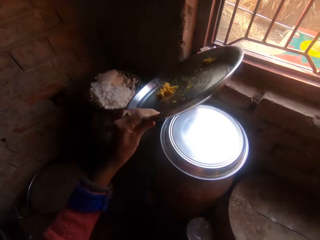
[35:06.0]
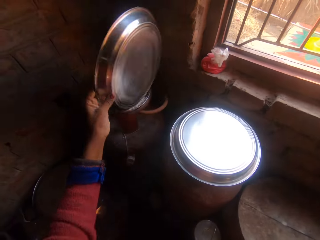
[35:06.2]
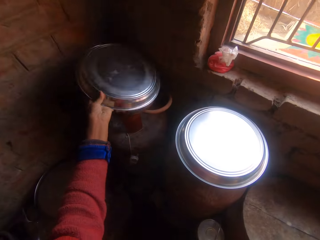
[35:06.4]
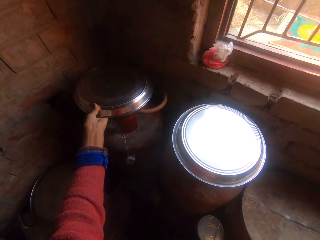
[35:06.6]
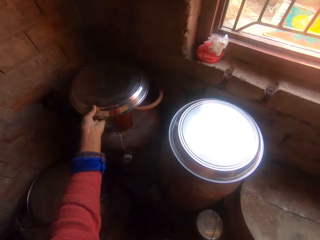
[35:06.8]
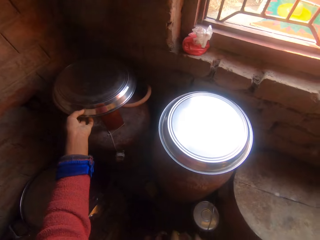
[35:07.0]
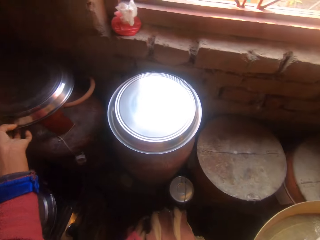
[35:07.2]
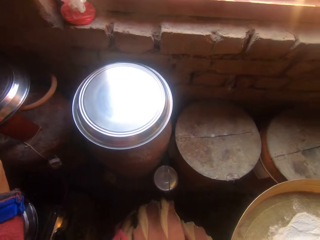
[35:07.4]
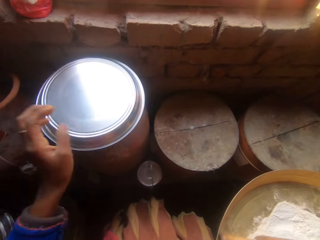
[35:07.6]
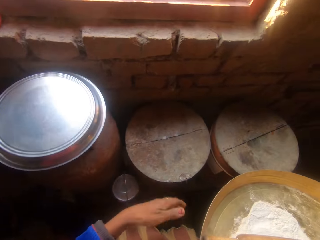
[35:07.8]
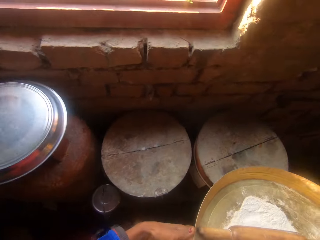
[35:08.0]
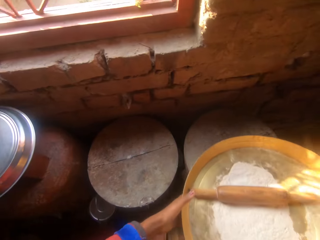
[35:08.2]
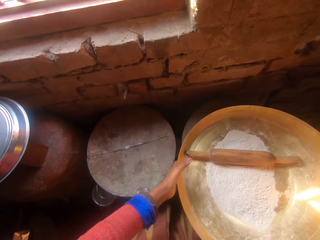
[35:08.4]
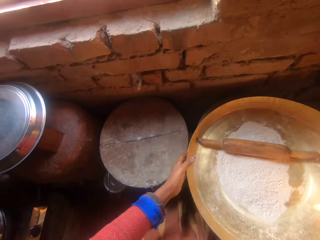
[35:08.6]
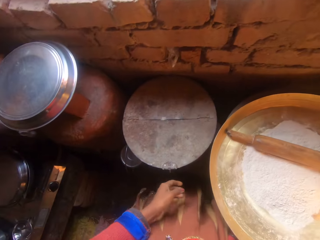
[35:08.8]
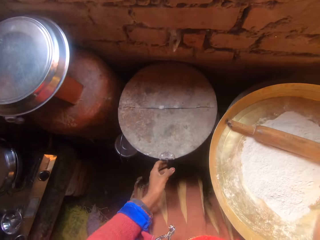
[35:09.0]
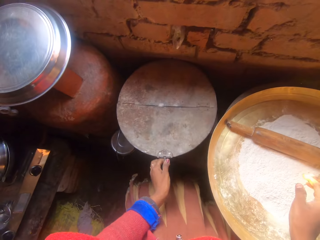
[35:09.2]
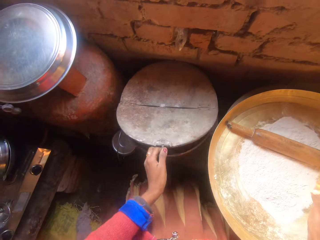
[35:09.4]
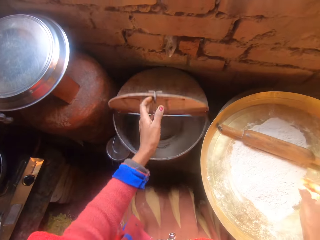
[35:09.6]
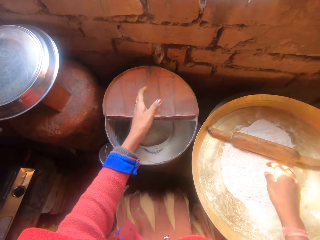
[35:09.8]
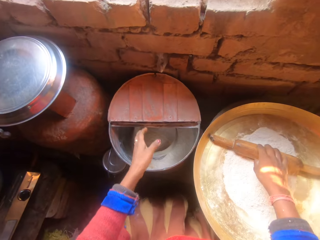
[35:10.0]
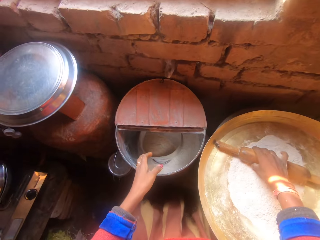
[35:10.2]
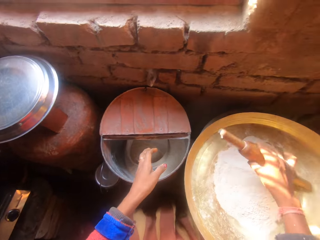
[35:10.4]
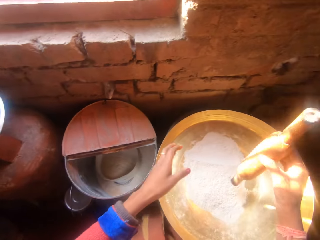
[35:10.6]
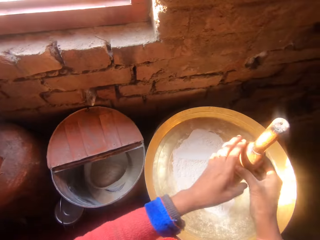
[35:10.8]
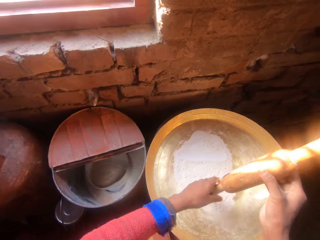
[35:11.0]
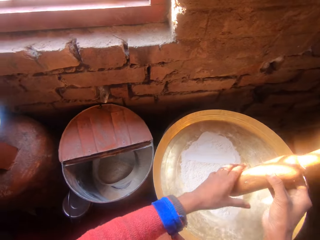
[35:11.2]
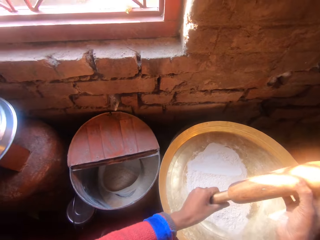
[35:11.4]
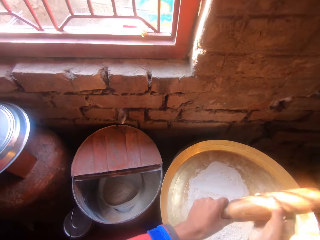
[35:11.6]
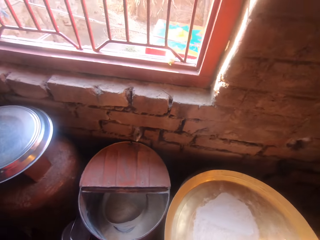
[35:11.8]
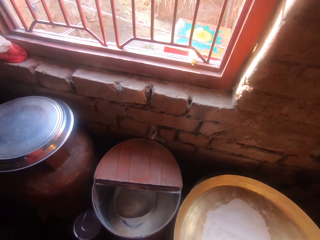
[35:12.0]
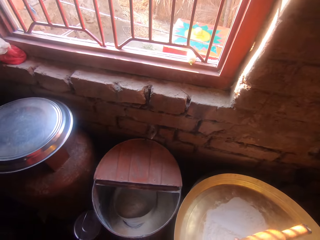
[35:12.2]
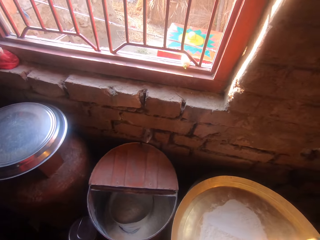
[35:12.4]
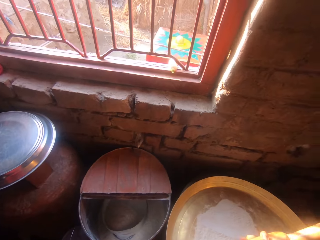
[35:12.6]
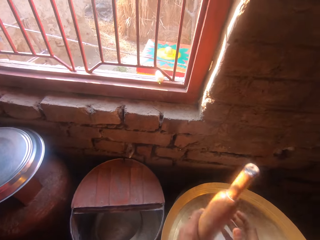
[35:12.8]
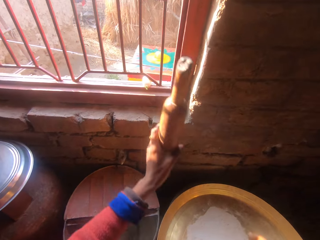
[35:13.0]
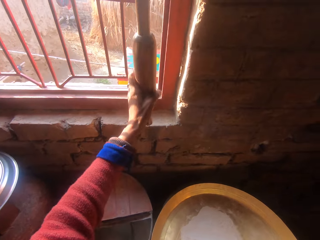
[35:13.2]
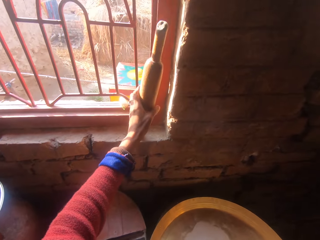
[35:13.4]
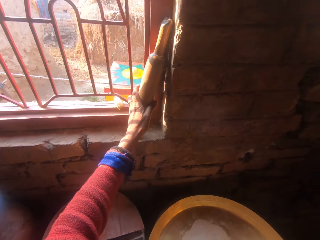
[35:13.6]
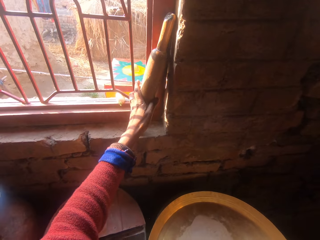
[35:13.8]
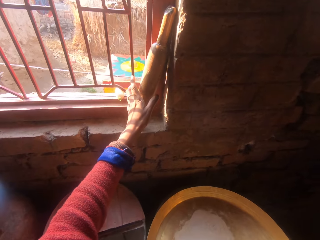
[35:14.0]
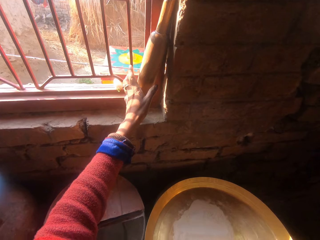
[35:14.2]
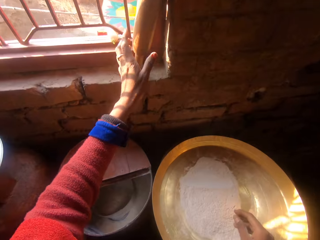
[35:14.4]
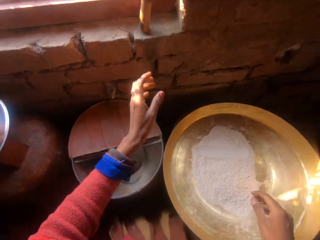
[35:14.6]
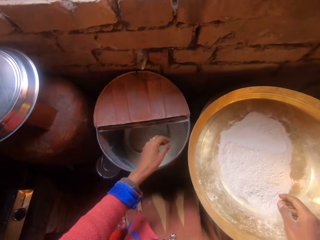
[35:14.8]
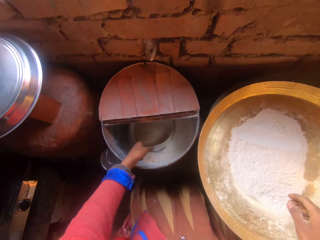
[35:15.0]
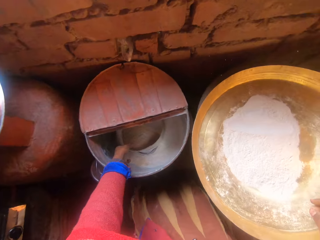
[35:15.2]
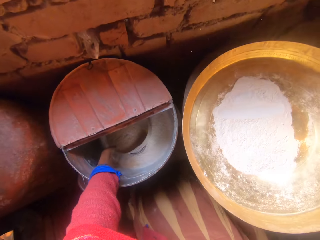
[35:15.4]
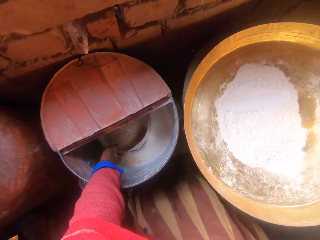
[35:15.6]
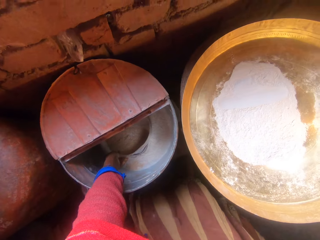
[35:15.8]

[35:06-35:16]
The camera wearer covers another bowl with the flat tray. She places the closed container of flour on another closed container. She places the tray on a stool. She opens the first container. She carries a dough roller from the container of flour. She wipes the dough roller with her hand. She places the dough roller beside the window. She touches a sieve in the container.
